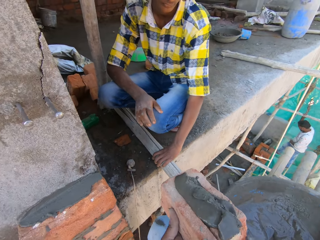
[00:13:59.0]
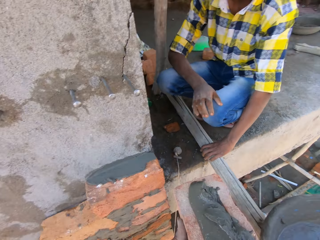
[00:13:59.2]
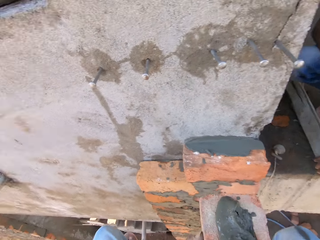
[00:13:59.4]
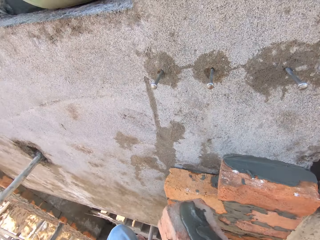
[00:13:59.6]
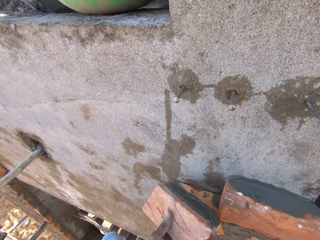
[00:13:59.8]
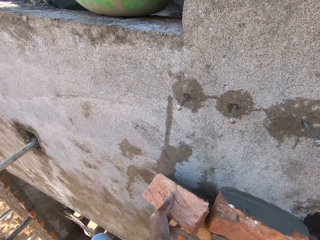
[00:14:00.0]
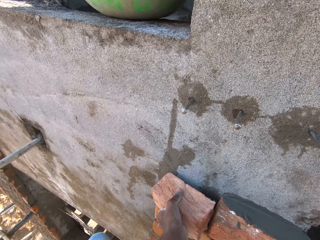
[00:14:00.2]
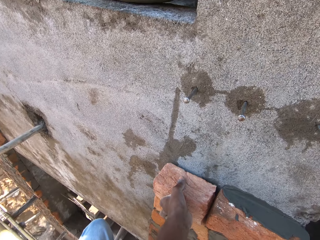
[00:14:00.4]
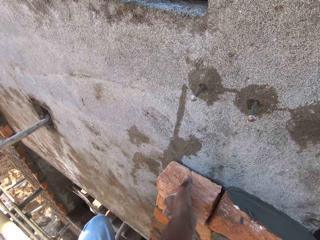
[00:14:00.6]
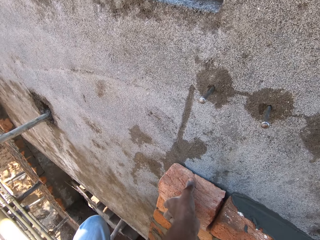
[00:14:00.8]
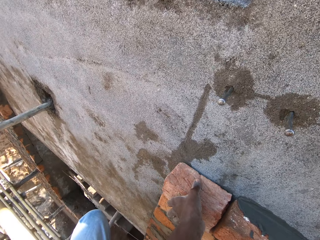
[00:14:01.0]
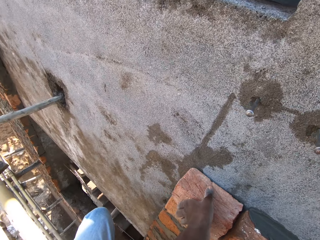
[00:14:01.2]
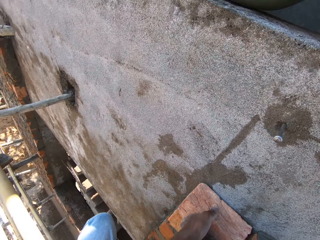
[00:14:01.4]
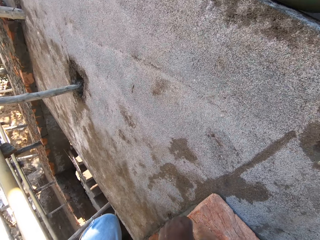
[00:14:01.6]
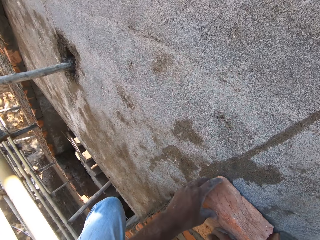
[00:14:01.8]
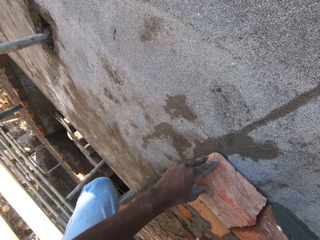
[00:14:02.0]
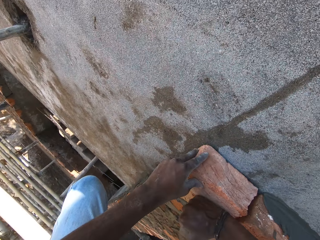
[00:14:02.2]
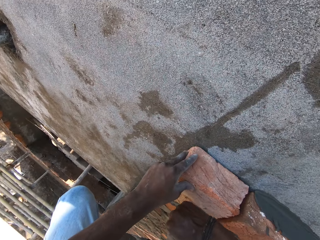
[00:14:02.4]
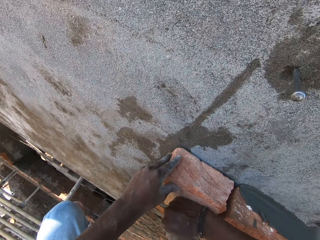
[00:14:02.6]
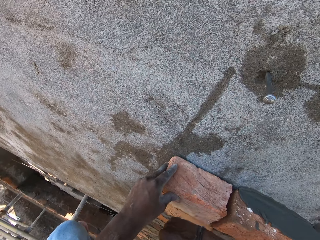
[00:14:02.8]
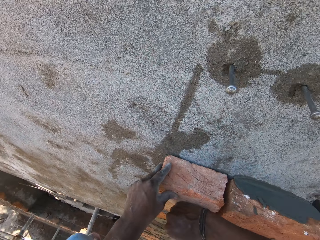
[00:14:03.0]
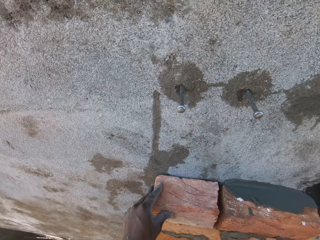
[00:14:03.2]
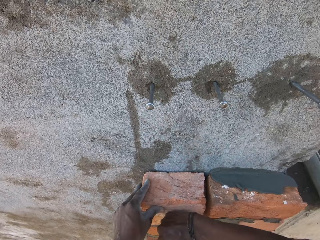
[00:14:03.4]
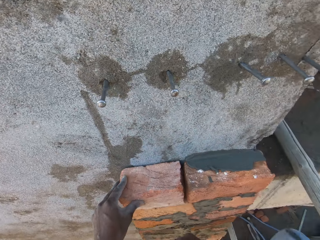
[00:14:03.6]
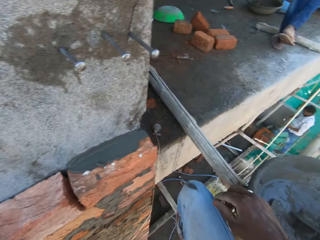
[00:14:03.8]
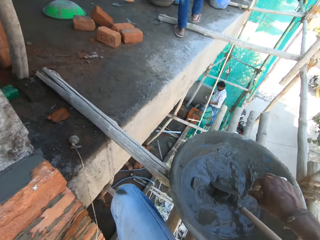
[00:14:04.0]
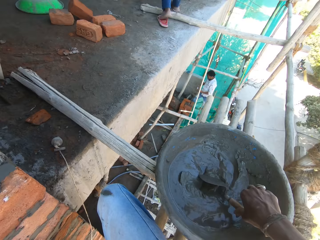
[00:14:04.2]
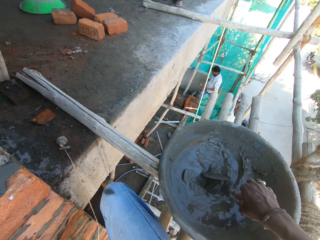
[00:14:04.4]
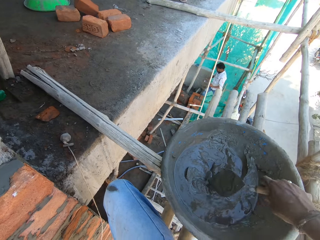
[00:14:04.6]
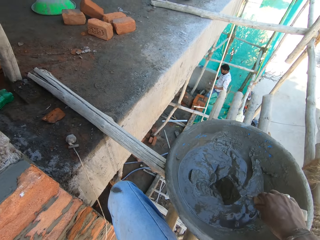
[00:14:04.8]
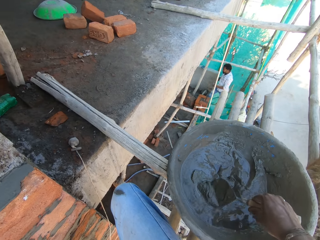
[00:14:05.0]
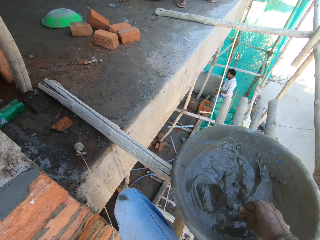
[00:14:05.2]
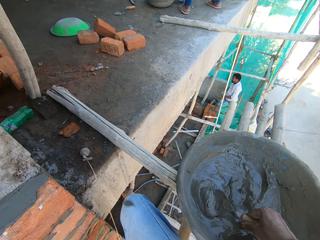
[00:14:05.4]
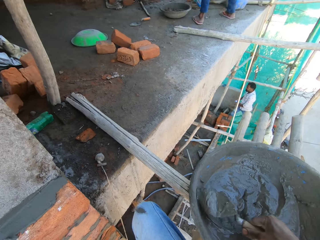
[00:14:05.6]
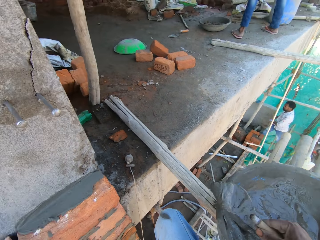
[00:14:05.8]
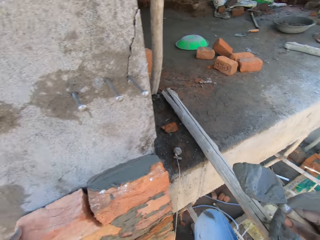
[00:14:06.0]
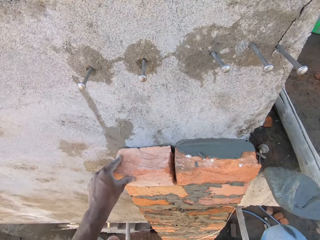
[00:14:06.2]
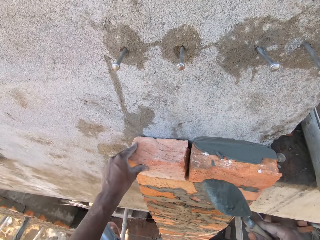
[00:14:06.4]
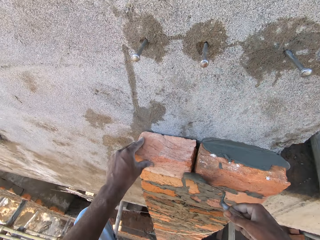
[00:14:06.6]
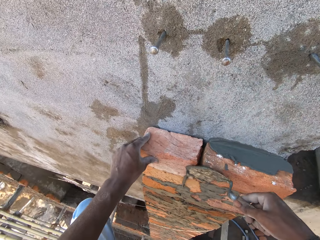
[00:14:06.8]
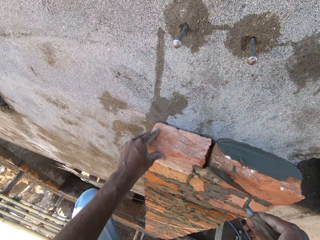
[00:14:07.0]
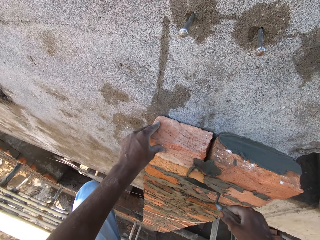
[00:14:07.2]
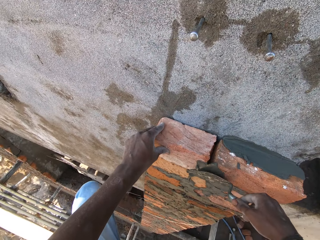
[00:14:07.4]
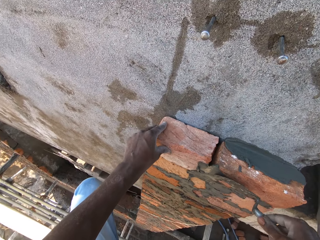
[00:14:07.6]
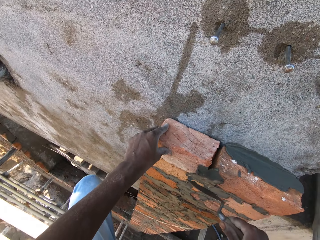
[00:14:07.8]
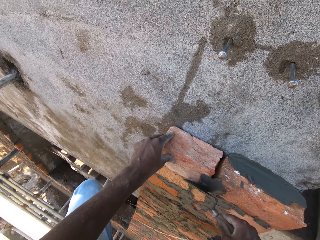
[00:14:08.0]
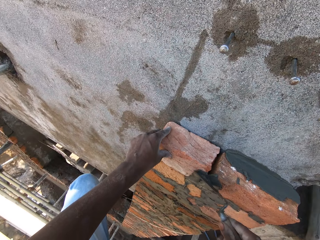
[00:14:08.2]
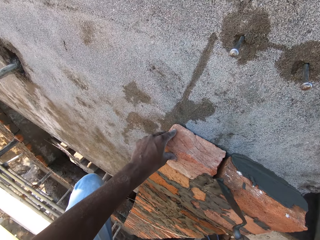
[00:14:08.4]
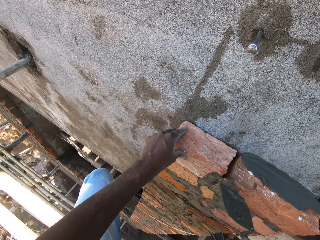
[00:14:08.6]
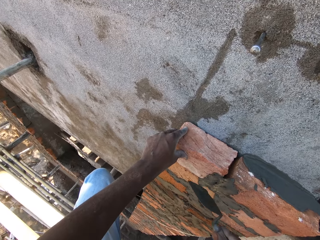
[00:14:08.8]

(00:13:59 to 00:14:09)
The camera wearer dialogues with a man. He lays the brick on the wall with both hands. He dialogues with the man. He taps the brick on the wall with his right hand fist. He scoops concrete in the pan with the brick trowel in his right hand. He spreads concrete on the brick with the brick trowel in his right hand.

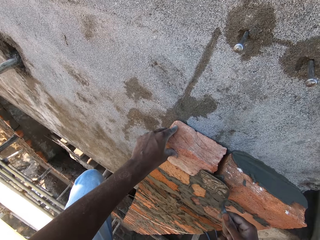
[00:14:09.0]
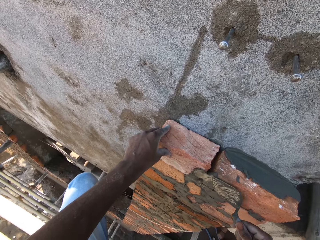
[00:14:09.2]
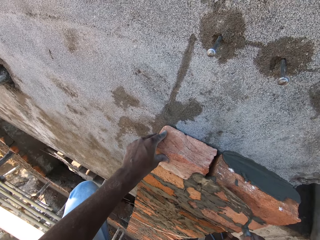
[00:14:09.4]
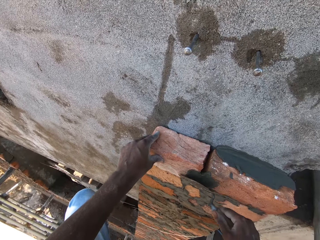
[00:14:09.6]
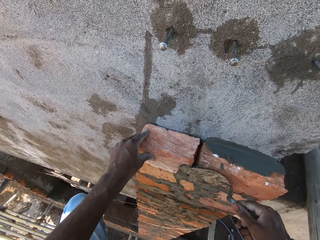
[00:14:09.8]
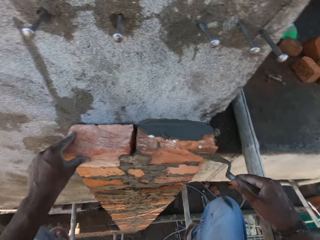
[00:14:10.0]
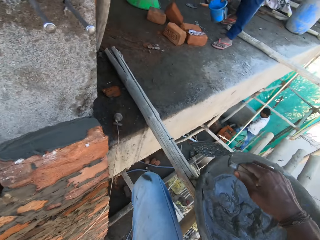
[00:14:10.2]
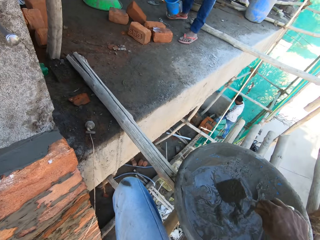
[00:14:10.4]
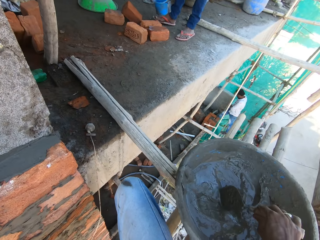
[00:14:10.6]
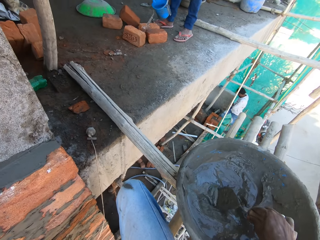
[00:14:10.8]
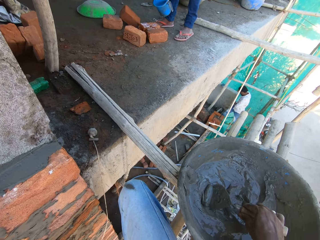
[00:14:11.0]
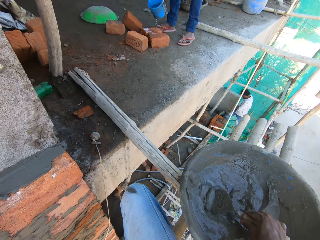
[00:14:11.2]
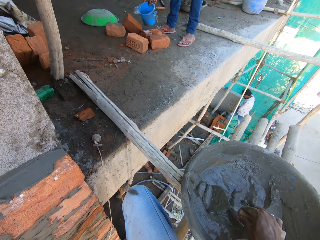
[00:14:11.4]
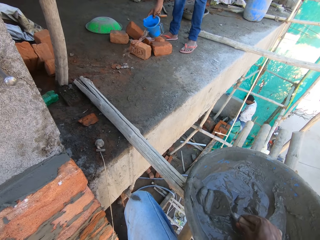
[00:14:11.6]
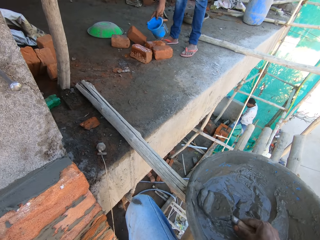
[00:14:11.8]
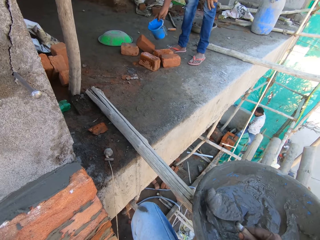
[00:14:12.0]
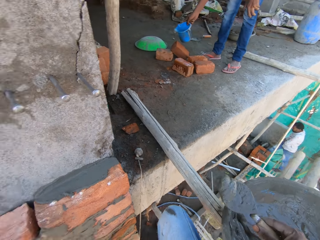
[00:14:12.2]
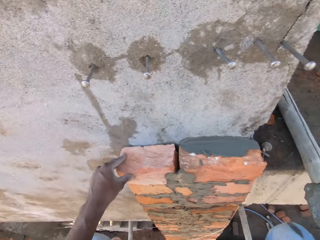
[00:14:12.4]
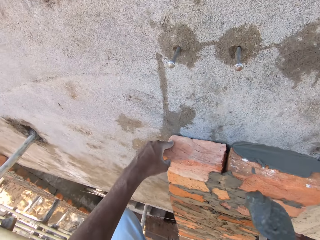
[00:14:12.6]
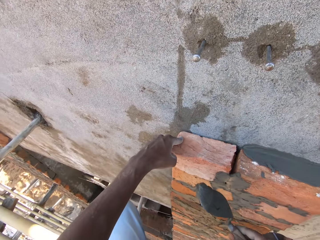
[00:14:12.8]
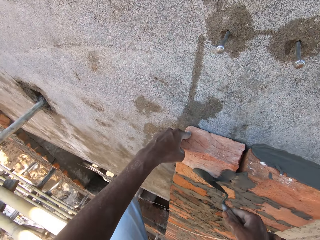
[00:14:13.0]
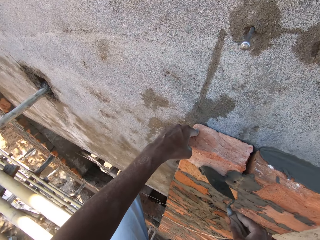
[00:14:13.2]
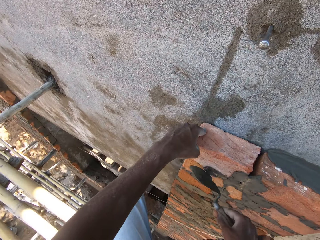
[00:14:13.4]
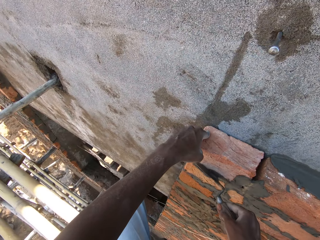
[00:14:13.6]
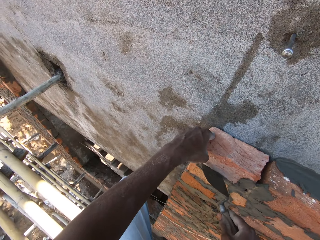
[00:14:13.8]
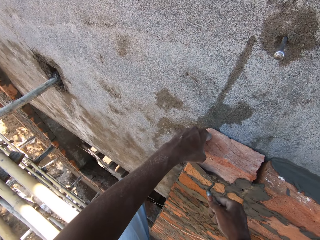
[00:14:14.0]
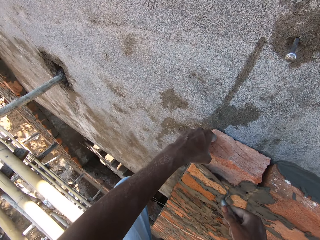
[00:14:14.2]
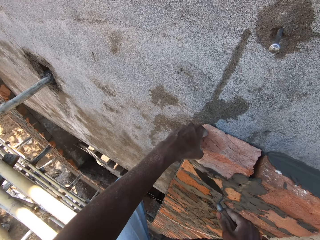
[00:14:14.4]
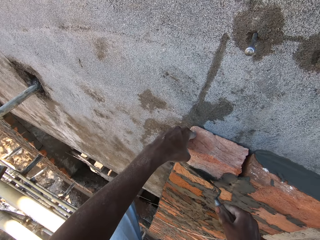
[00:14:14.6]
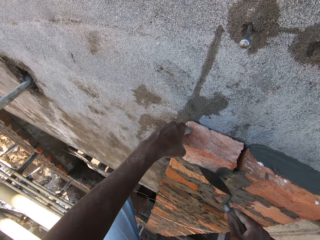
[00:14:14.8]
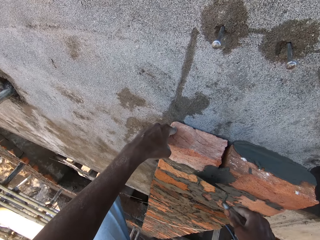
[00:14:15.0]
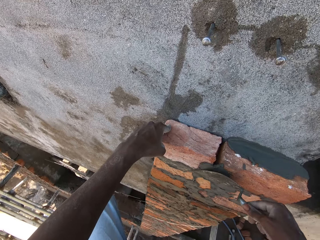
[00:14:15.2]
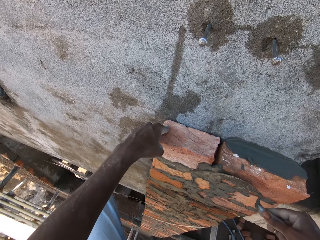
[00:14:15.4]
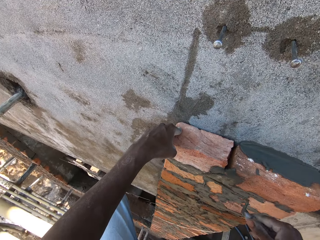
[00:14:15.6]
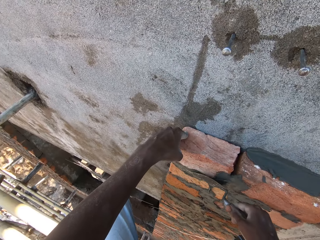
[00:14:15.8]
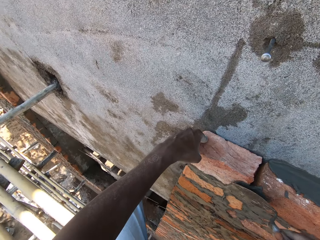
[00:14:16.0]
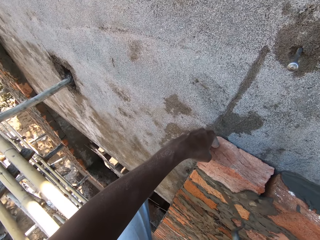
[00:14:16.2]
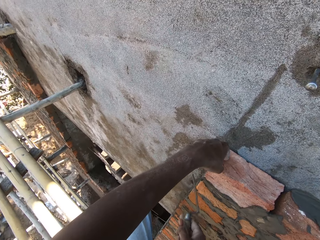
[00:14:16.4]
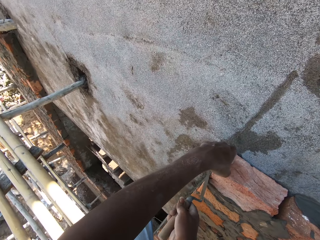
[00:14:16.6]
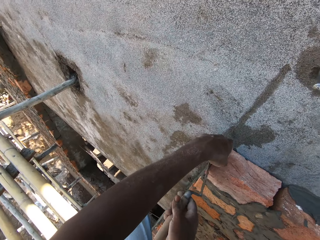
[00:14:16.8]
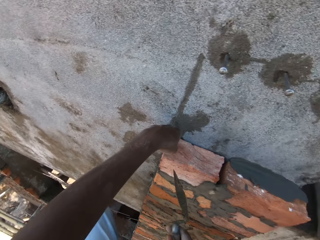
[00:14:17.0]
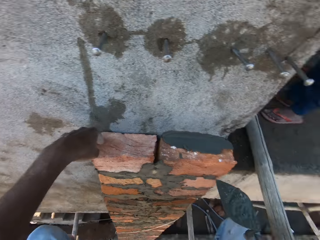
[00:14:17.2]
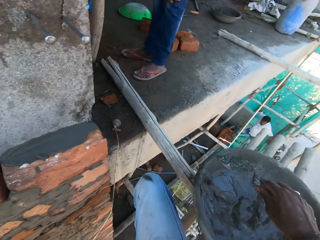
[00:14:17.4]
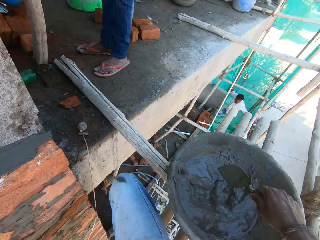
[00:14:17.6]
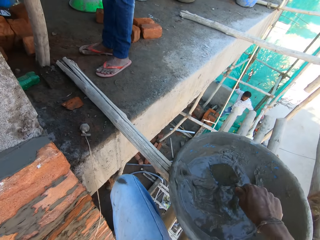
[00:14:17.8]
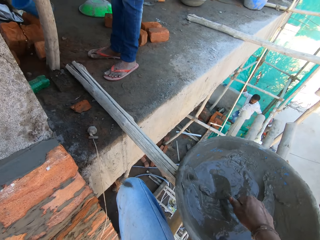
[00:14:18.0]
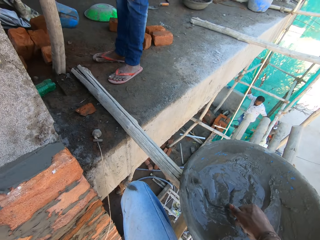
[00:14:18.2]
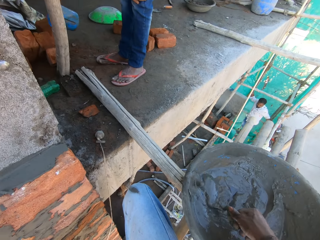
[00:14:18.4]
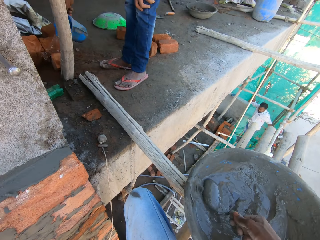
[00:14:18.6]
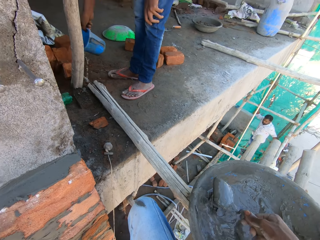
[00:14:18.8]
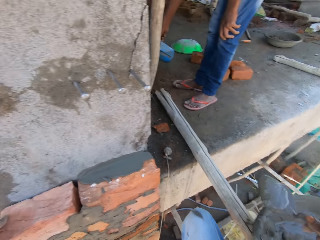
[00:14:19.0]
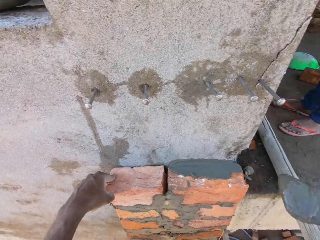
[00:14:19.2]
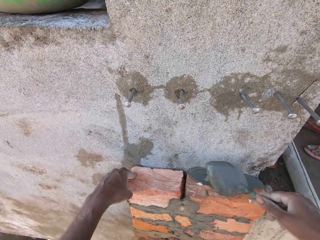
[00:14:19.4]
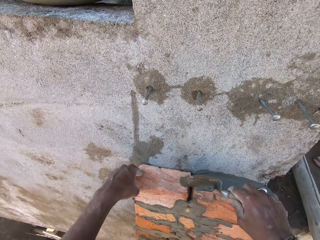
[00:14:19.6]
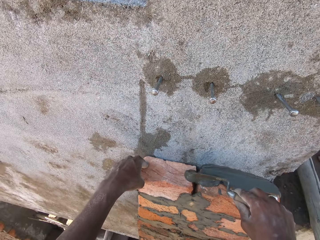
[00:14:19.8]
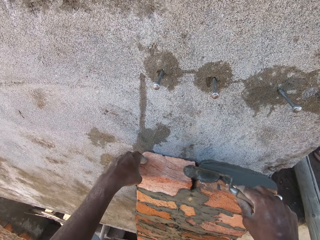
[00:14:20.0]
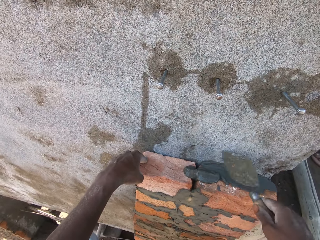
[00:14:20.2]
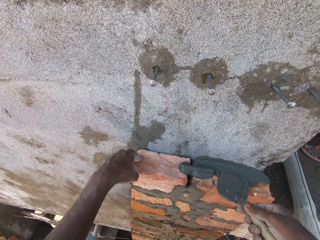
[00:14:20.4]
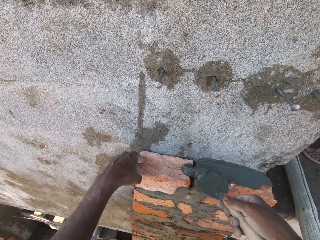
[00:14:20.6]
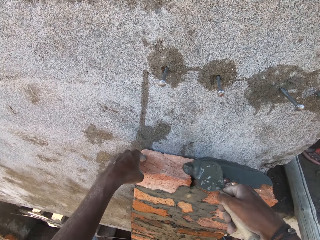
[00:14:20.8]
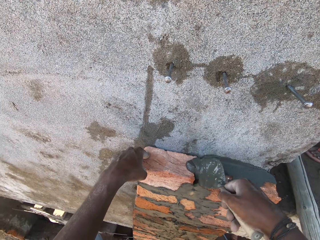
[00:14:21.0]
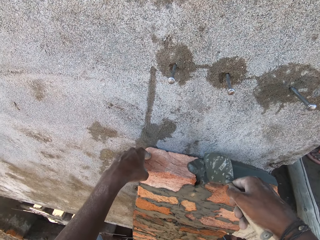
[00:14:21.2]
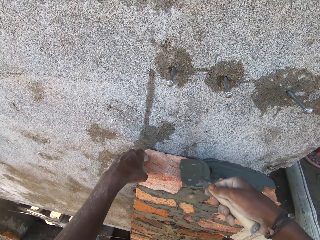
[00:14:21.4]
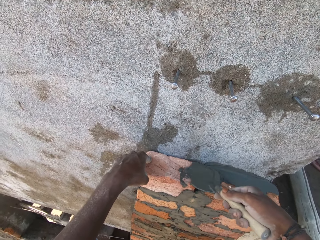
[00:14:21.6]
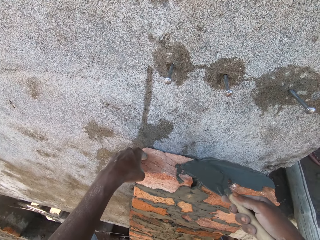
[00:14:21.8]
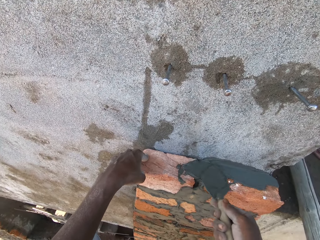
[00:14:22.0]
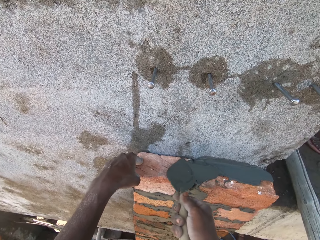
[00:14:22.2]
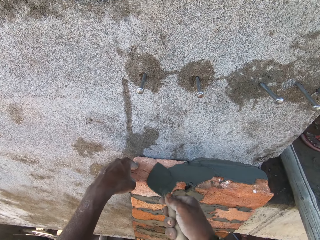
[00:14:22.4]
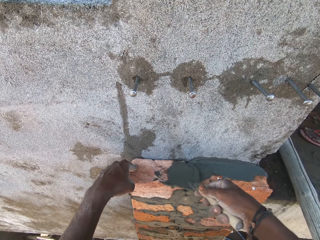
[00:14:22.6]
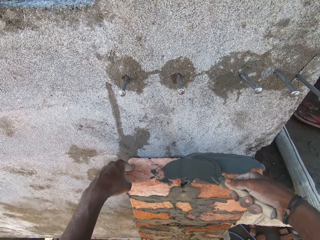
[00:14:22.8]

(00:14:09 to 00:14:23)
The boy pours water from a jar on some bricks on the decking with his right hand. The camera wearer scoops concrete in the pan with the brick trowel in his right hand. He spreads concrete on the brick with the brick trowel in his right hand. He scoops concrete in the pan with the brick trowel in his right hand. He pours concrete on the bricks with the brick trowel in his right hand. He spreads concrete on the brick with the brick trowel in his right hand.
